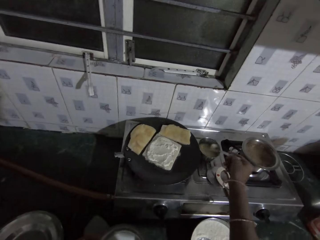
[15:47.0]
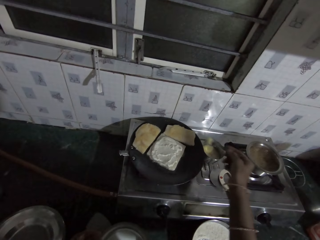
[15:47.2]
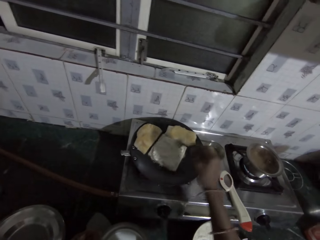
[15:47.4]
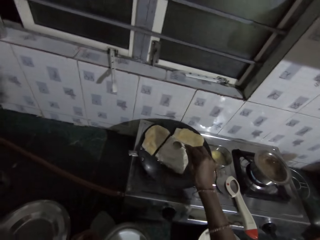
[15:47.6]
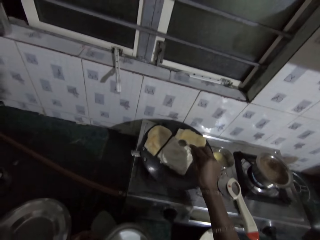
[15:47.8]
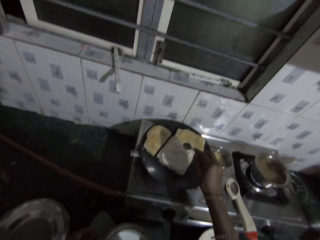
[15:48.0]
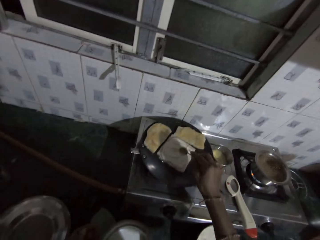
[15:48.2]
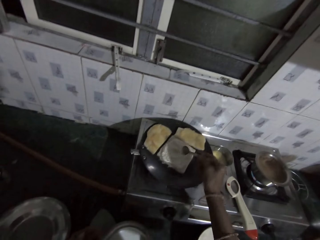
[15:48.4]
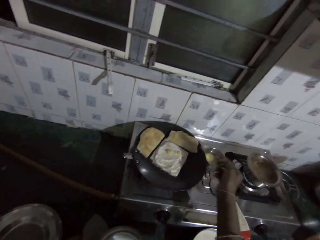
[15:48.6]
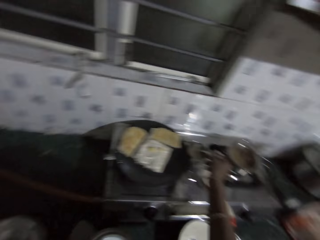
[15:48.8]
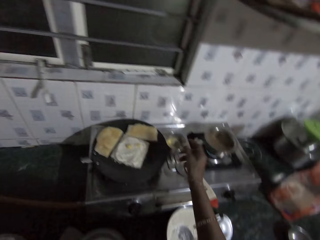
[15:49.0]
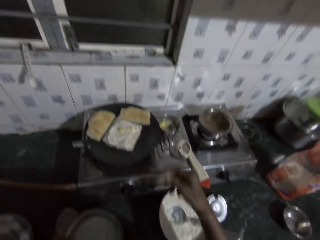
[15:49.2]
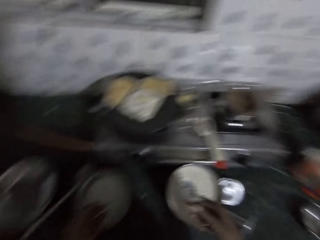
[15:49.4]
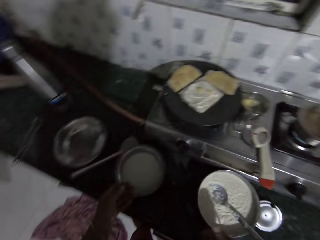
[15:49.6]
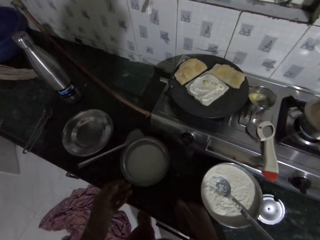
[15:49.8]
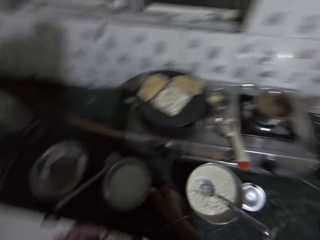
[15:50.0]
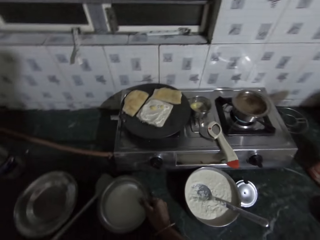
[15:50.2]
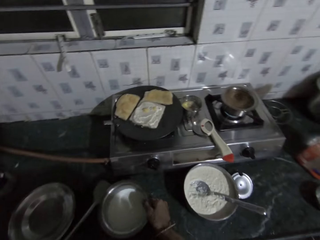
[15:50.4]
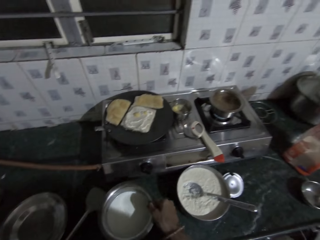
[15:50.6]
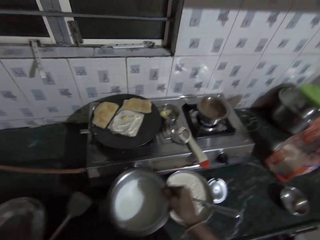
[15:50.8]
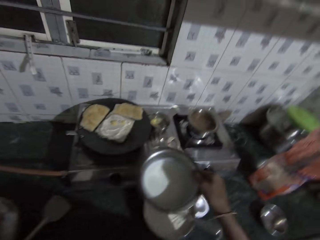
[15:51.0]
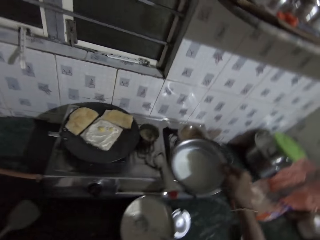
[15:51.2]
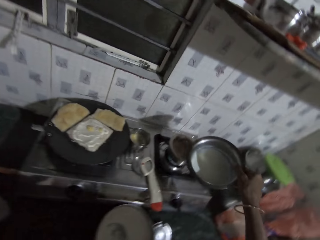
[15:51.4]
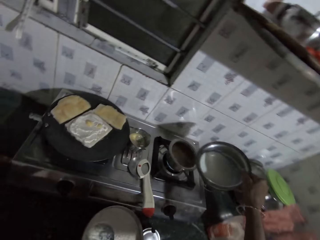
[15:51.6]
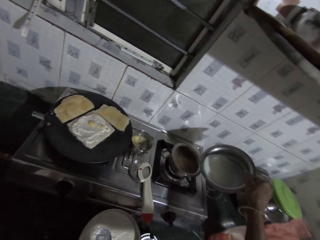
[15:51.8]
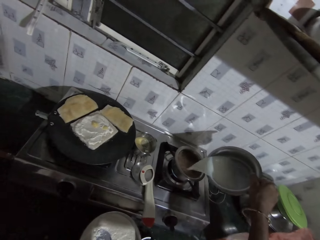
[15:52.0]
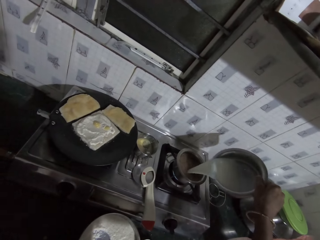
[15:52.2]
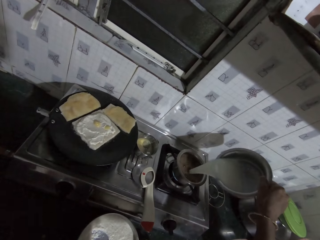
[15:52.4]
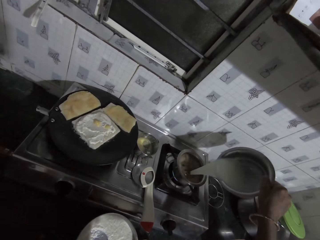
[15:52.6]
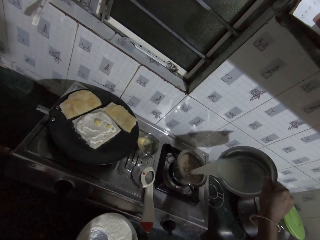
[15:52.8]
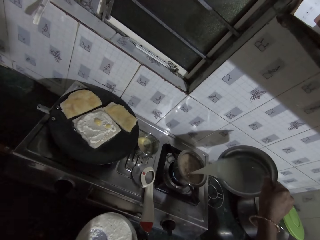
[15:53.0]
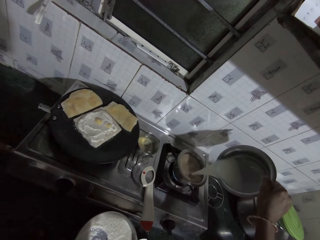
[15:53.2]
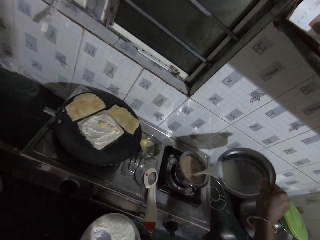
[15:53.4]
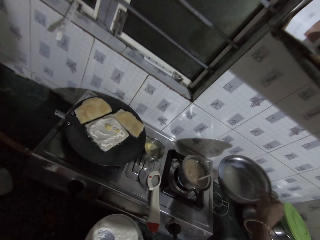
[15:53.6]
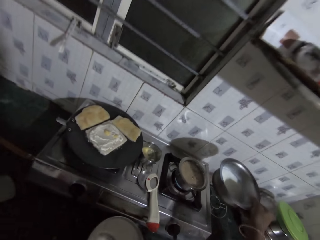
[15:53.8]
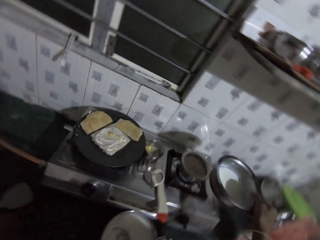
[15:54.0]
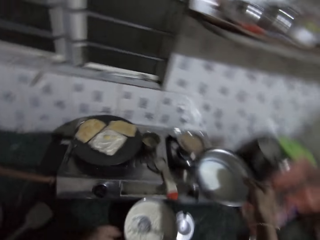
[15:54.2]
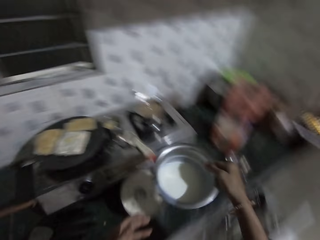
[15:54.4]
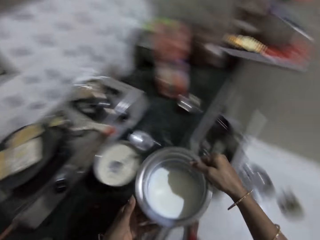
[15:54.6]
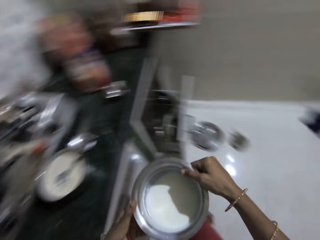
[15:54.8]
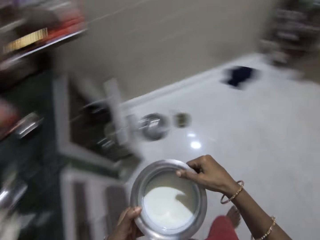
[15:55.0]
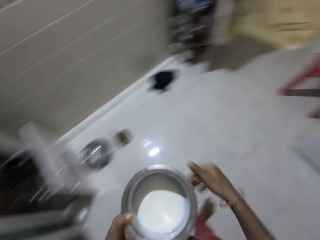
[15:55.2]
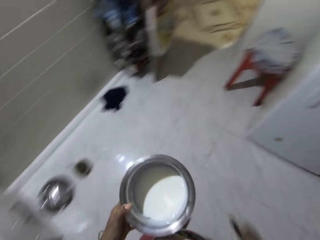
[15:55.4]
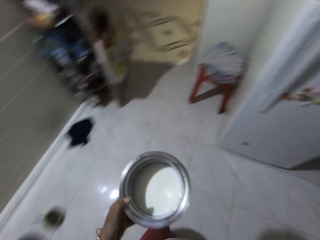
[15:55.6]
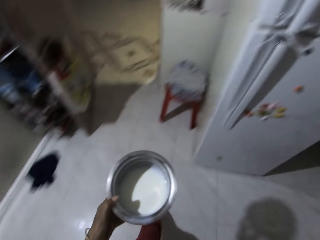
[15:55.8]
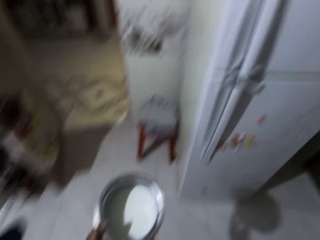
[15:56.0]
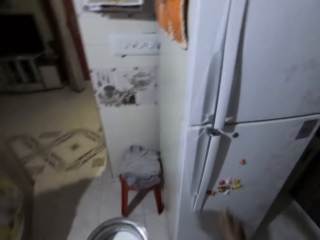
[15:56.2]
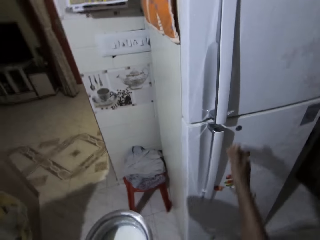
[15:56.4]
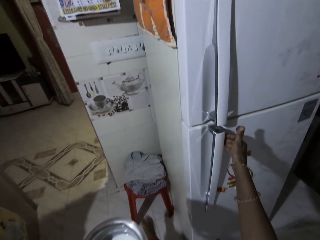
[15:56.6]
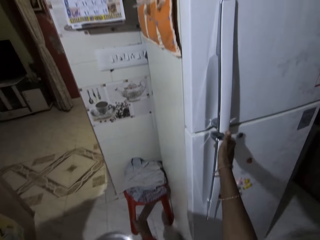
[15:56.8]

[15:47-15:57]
The camera wearer scoops egg from the bowl with the spoon in his right hand. He pours the egg on the bread in the pan with the spoon in his right hand. He places the spoon in the bowl with his right hand. He picks a container. He carries the bowl of milk from the countertop with his right hand. He pours milk into a bowl or cooking pot on the cooker with the bowl of milk in his right hand. He passes the bowl of milk from his right hand to his left hand. He walks around the kitchen.

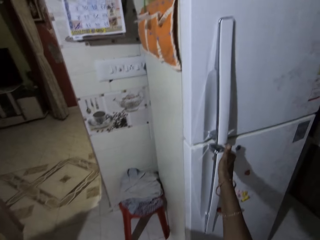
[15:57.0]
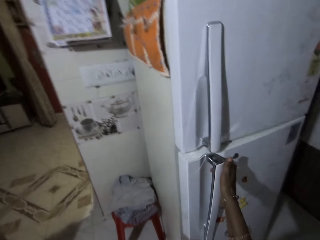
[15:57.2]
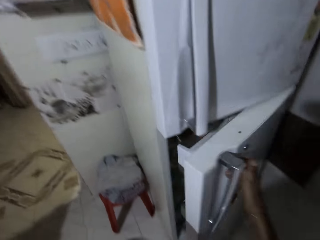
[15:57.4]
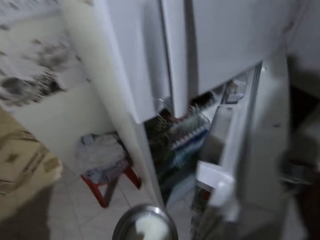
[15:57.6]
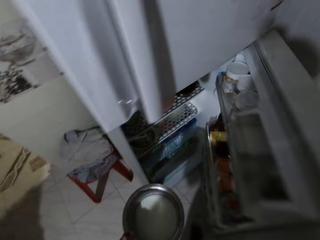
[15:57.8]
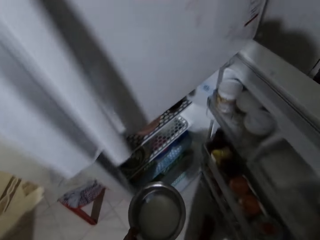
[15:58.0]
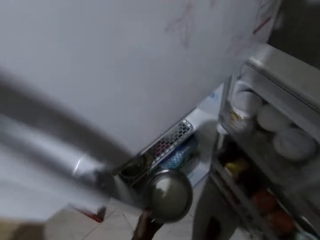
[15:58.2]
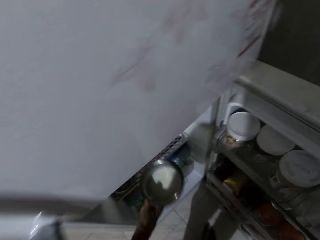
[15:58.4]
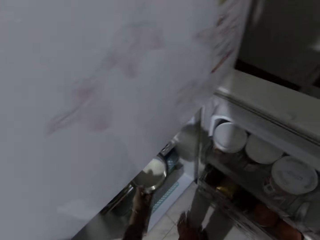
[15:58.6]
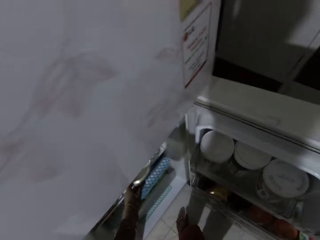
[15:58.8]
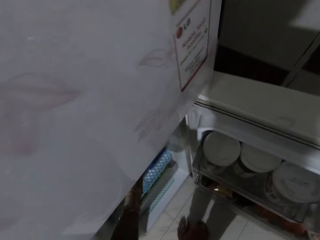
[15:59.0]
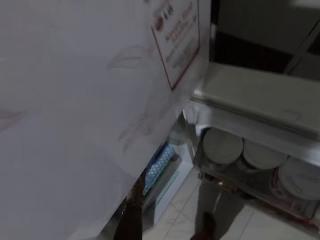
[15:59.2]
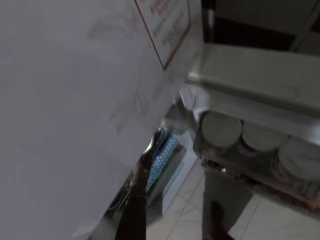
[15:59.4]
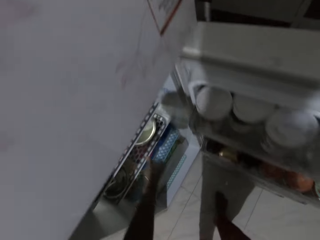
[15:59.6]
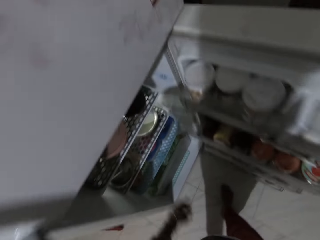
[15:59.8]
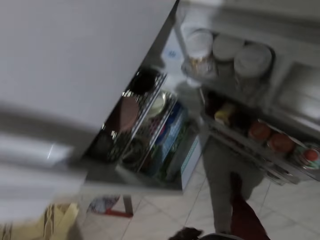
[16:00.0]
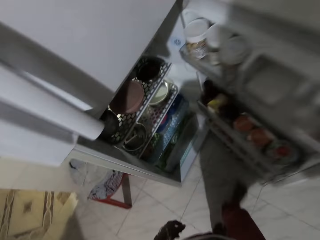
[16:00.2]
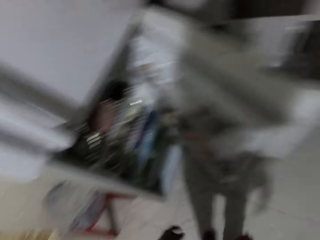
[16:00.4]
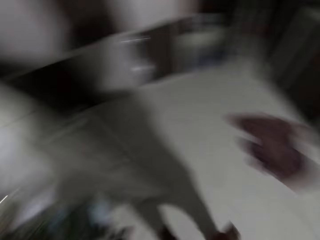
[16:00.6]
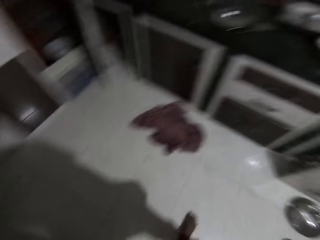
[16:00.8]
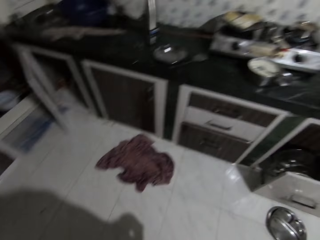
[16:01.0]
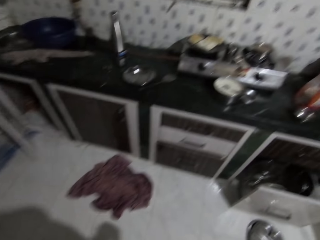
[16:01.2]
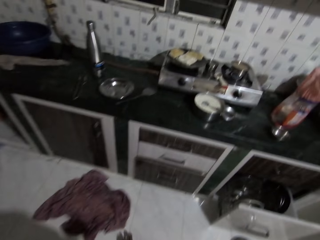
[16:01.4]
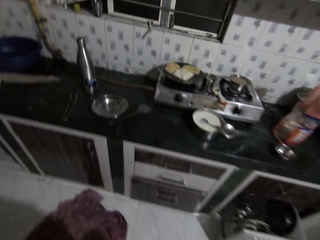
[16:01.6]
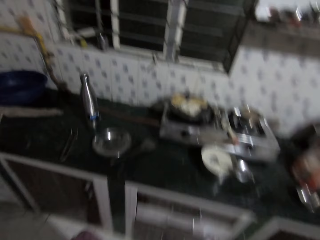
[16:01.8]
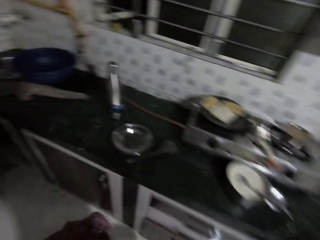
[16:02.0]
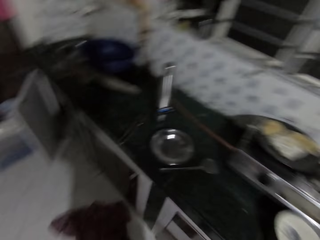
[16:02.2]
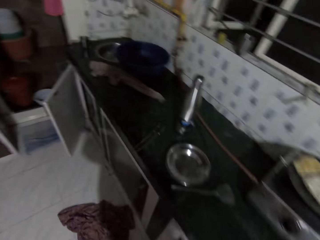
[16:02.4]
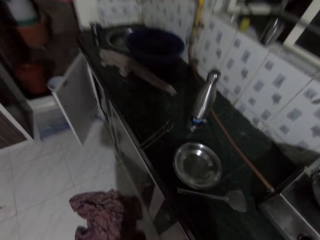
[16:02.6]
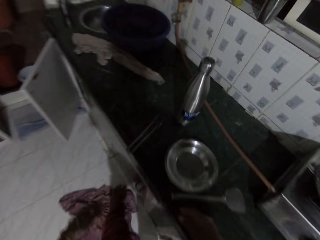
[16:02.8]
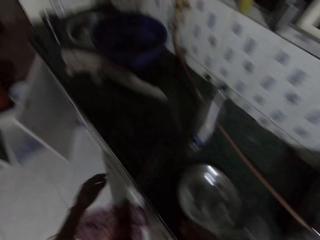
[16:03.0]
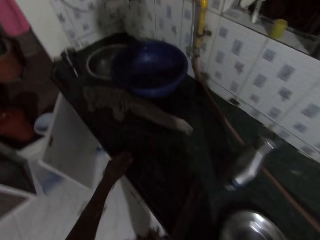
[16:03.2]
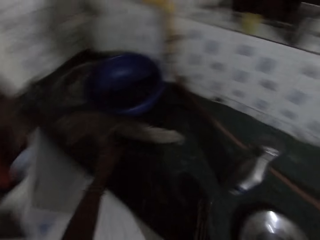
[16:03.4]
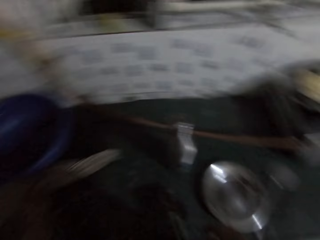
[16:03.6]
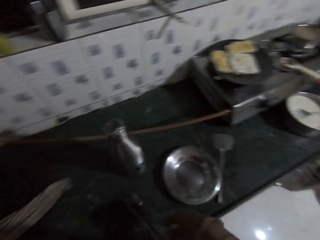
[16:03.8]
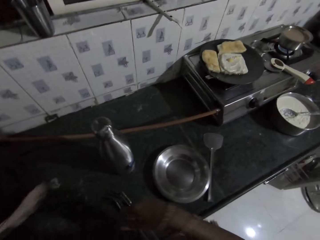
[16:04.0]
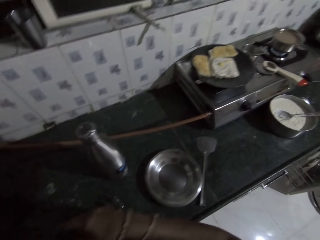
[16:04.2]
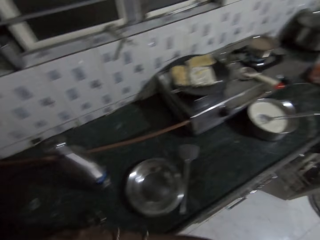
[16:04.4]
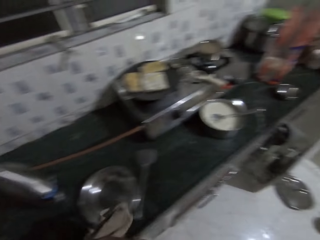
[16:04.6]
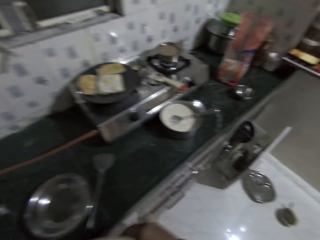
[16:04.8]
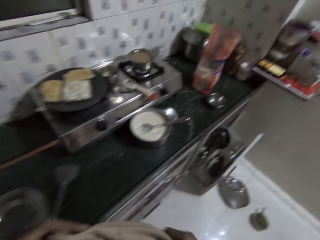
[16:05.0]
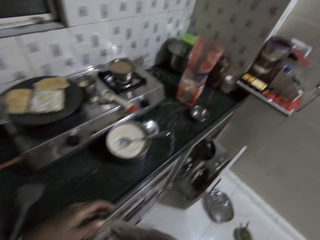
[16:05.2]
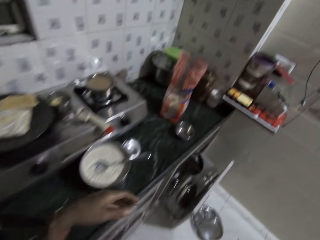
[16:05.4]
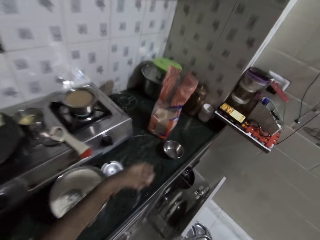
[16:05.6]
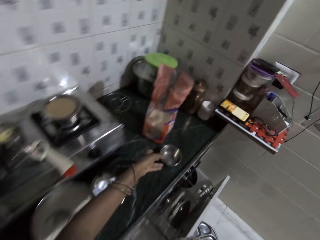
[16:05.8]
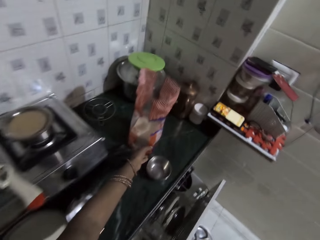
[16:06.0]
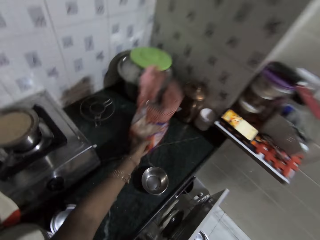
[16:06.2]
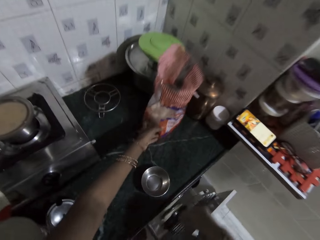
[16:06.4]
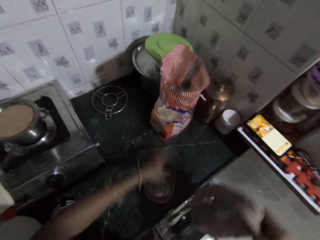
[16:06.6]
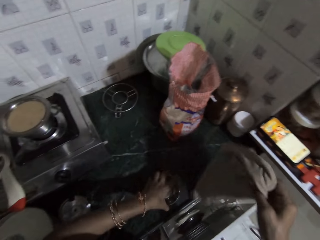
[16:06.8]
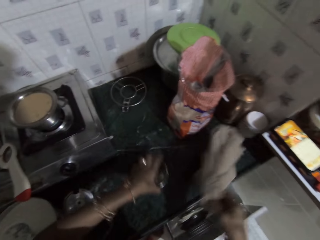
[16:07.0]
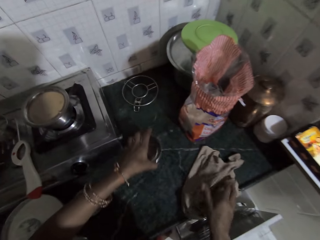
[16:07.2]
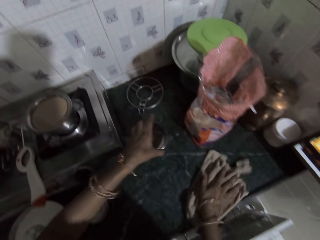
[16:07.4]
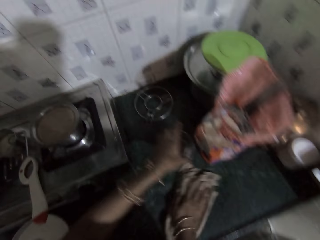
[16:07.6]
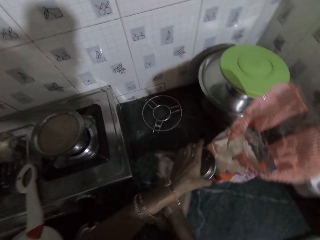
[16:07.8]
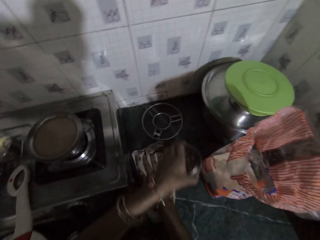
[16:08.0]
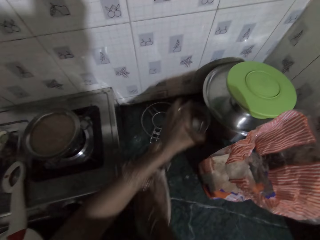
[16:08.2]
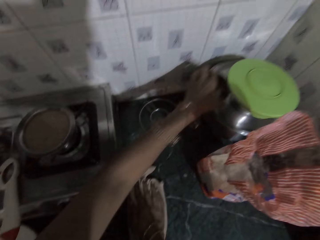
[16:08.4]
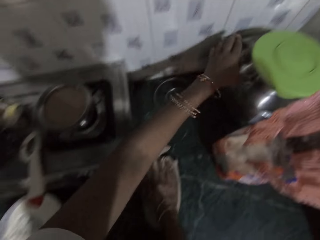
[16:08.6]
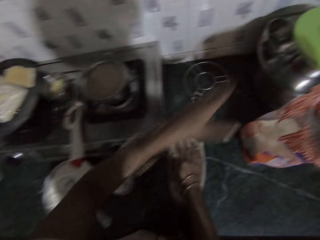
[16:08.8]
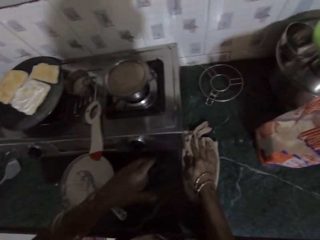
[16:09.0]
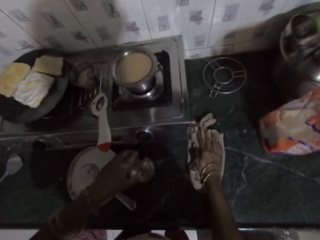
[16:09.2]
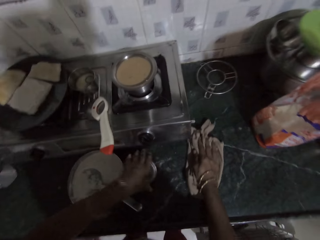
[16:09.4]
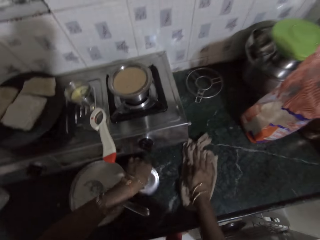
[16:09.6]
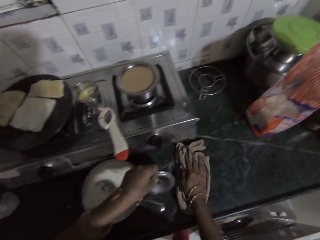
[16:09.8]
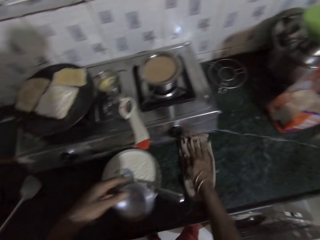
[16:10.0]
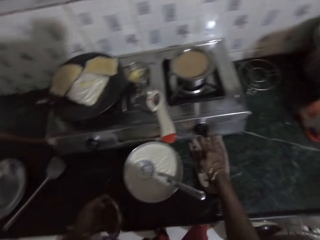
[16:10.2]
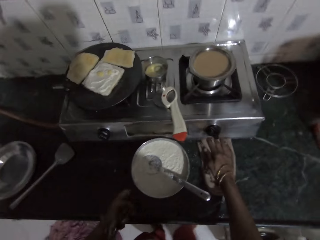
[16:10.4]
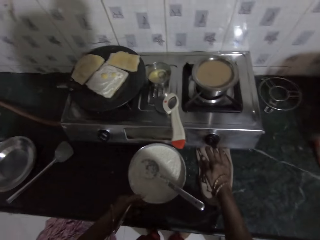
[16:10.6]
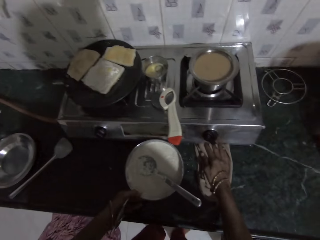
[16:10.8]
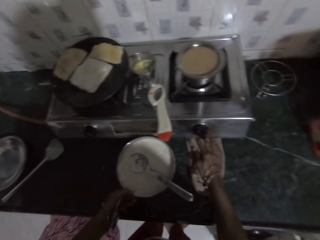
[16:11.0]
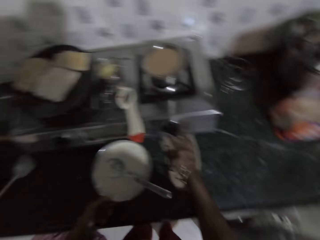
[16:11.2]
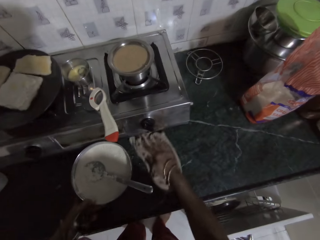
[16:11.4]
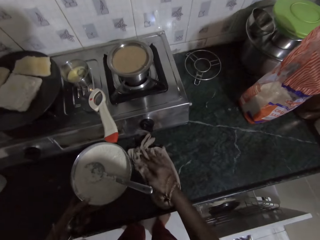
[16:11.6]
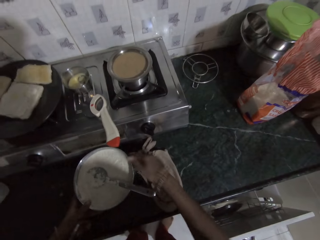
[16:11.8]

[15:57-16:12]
The camera wearer opens the fridge with his right hand. He places the bowl of milk in the fridge with his left hand. He closes the fridge. He walks around the kitchen. He picks a towel. He passes a cloth from his left hand to his right hand. He moves the nylon of bread on the countertop with his left hand. He holds the cloth with his right hand. He moves a plate on the countertop with his left hand. He drops the cloth on the countertop with his right hand. He cleans the countertop with the cloth in his right hand. He picks a cover from the countertop with his left hand.
